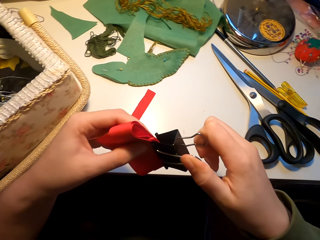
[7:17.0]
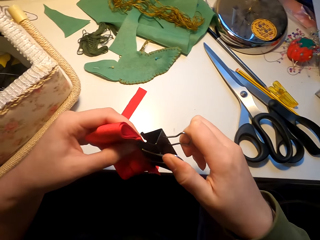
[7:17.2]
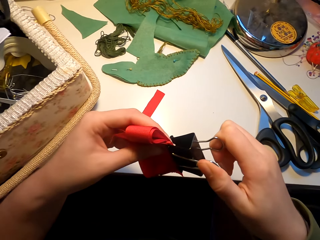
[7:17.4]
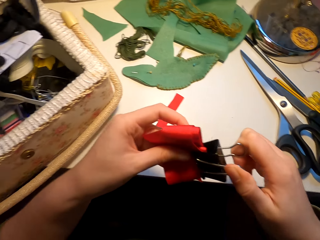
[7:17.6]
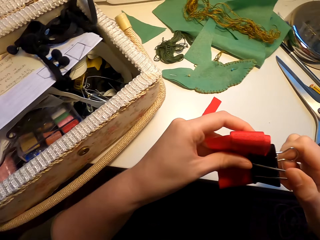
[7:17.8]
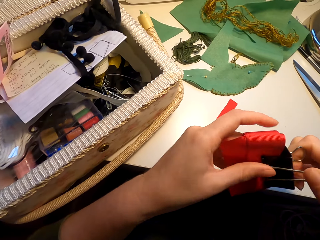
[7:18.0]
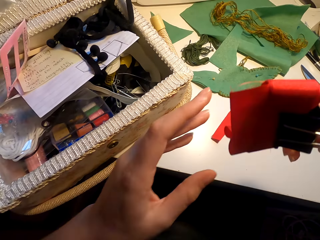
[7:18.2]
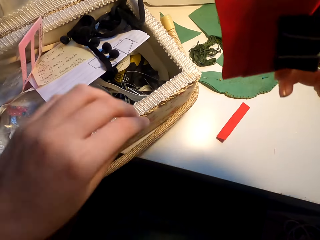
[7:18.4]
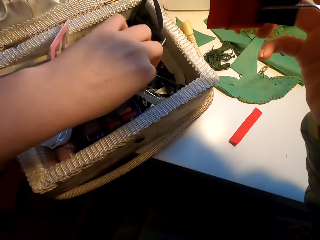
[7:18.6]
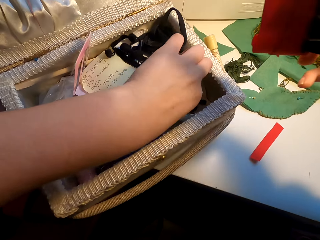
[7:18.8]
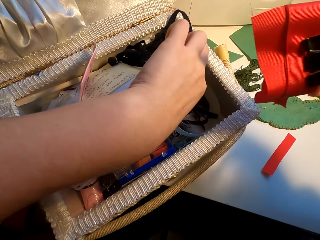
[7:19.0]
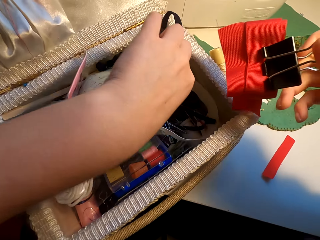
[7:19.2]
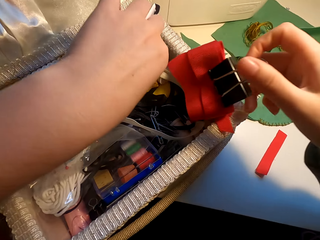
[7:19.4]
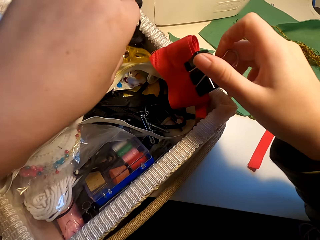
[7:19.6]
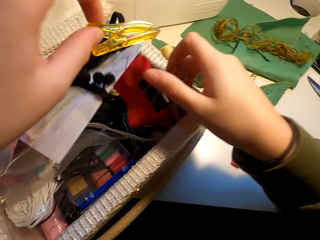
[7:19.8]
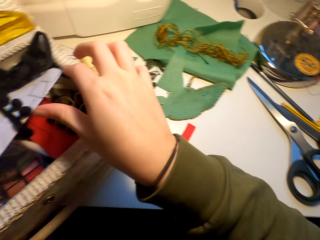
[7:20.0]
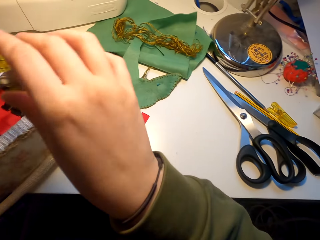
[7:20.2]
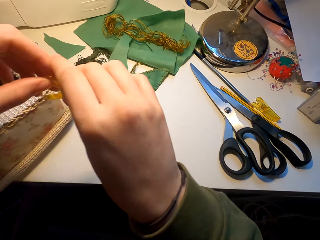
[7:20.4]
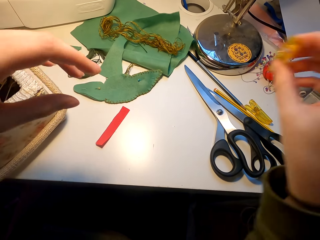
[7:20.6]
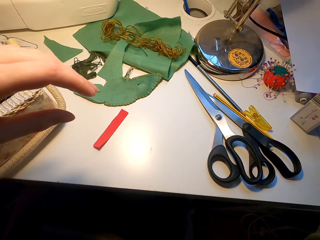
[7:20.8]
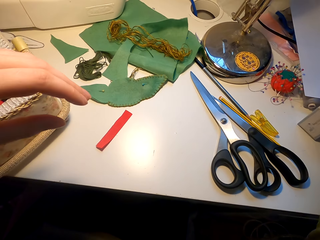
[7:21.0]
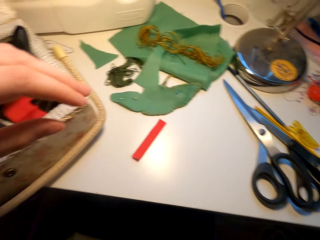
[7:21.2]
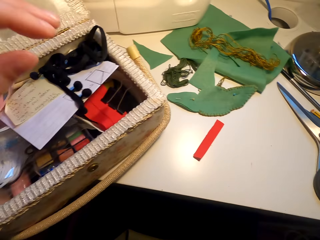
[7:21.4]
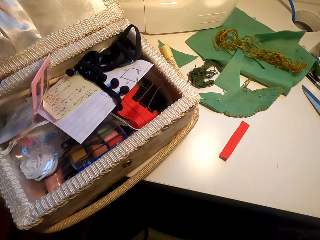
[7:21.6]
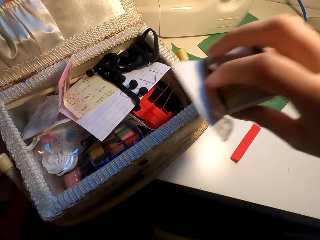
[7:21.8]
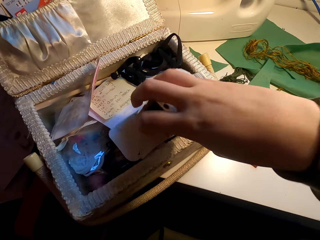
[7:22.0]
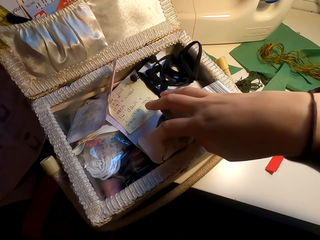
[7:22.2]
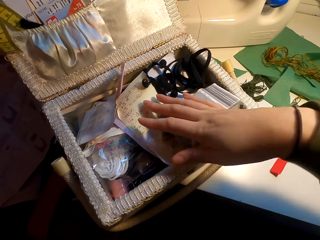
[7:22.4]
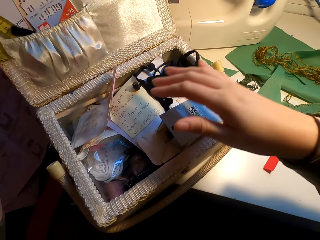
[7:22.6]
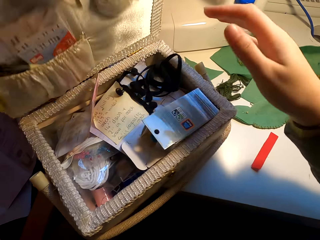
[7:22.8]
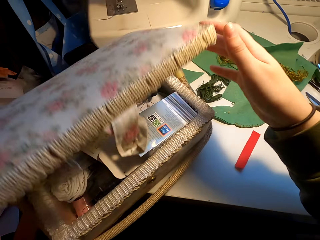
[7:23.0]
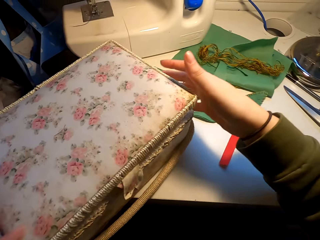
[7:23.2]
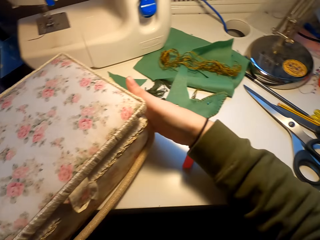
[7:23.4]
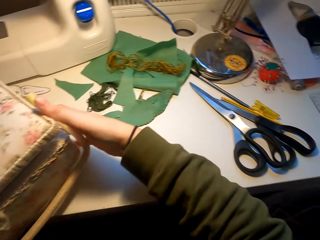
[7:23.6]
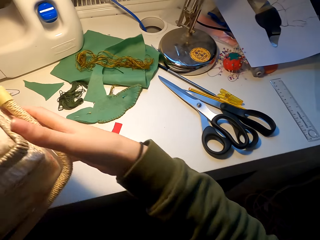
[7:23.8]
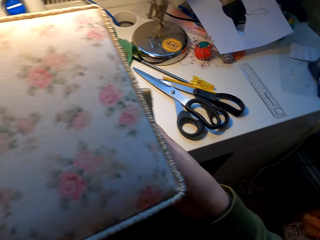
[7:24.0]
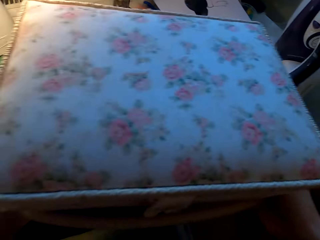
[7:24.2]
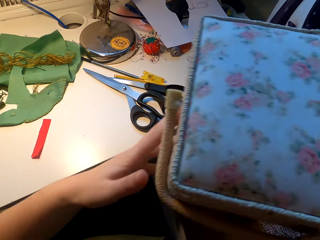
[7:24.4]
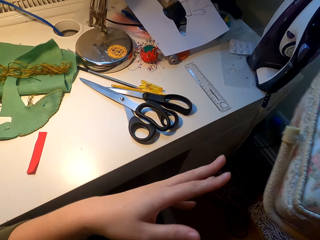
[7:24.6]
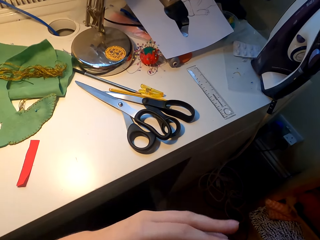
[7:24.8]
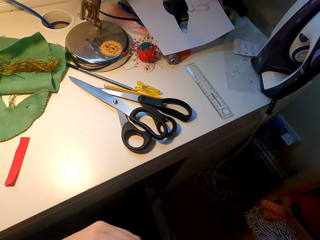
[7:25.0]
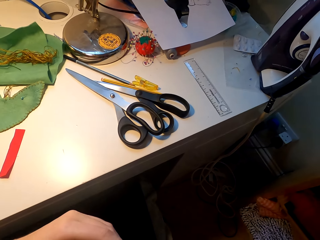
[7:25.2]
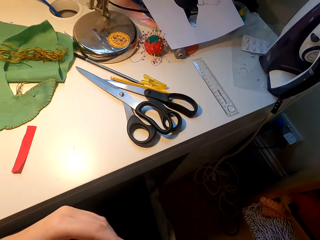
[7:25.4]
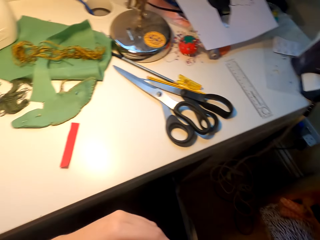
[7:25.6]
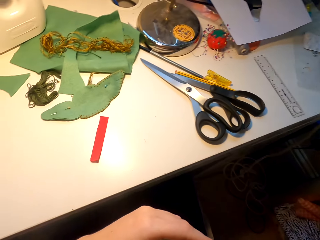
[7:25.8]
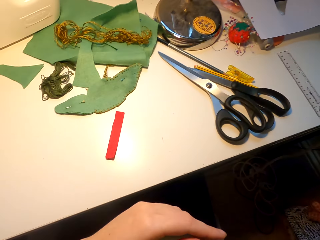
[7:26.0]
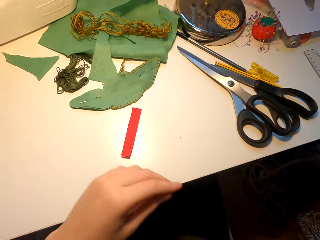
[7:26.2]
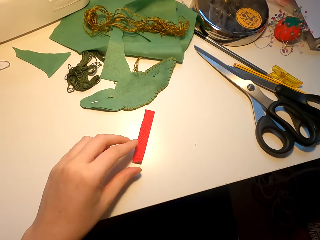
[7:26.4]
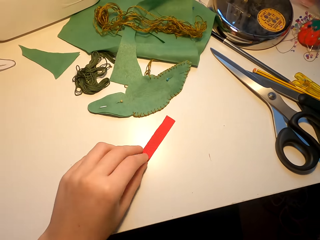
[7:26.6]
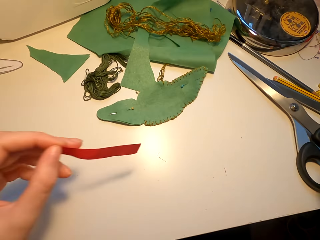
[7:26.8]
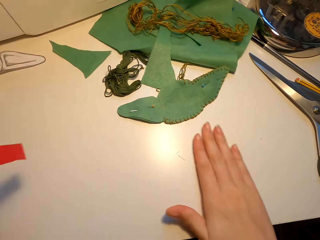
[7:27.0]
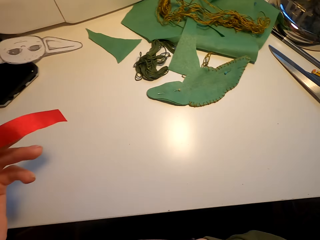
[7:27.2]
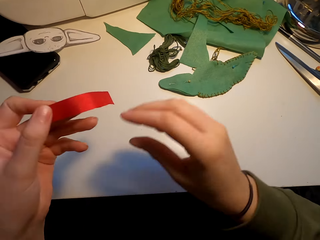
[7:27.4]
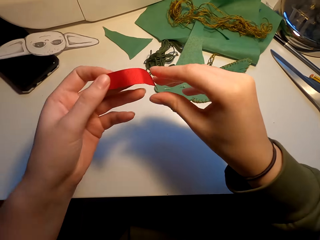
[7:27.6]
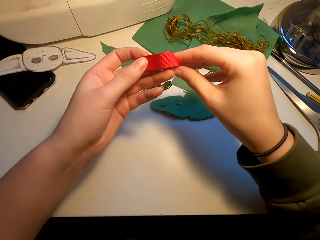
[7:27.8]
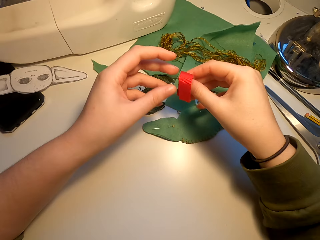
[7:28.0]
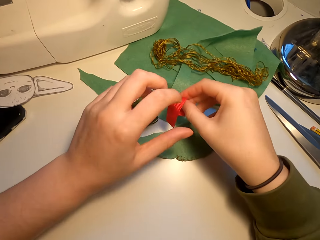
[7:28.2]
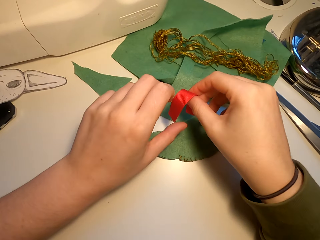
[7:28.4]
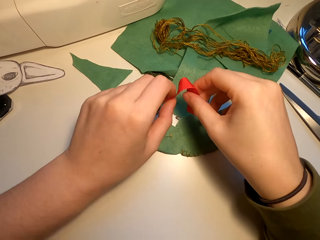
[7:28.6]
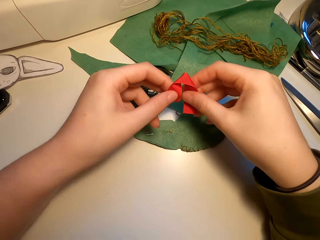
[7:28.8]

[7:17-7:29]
The camera wearer holds the ribbon with a ribbon hold. They place the ribbon on the tool holder. They do something. They place something on the tool holder. They cover the tool holder. They put away the tool box. They do something. They pick the piece of ribbon from the table.

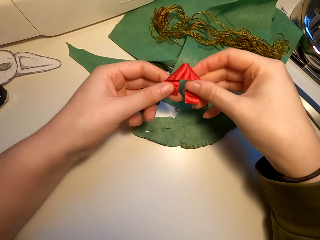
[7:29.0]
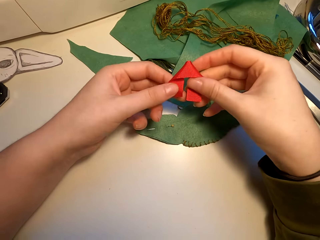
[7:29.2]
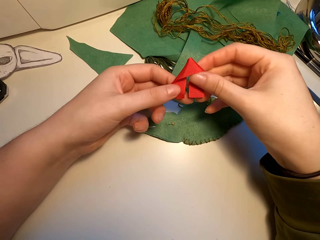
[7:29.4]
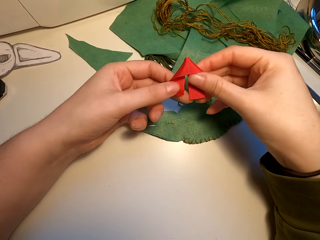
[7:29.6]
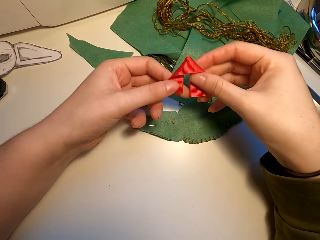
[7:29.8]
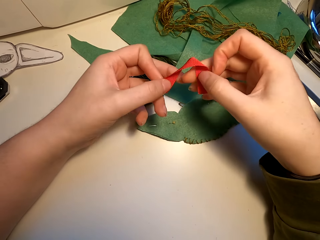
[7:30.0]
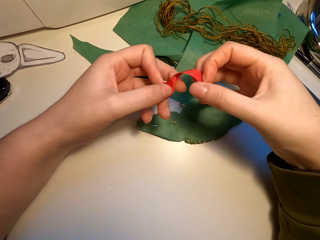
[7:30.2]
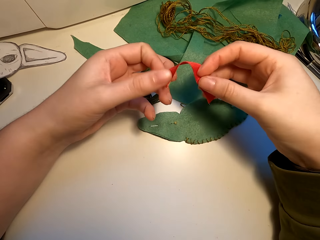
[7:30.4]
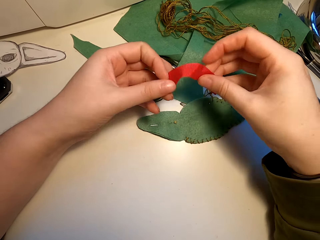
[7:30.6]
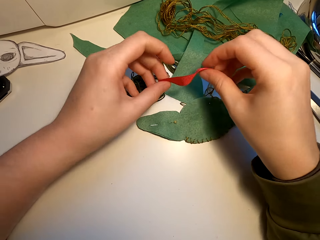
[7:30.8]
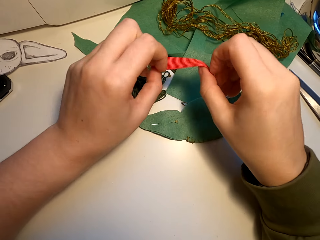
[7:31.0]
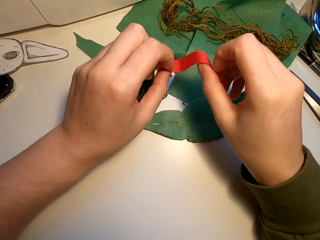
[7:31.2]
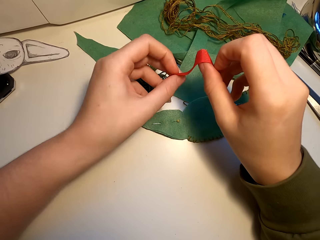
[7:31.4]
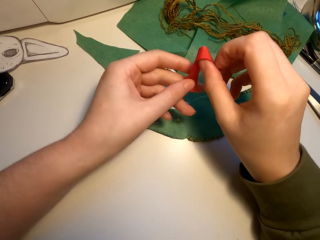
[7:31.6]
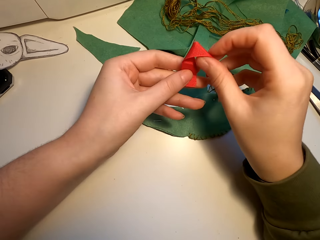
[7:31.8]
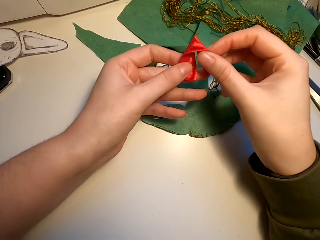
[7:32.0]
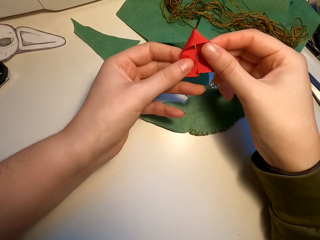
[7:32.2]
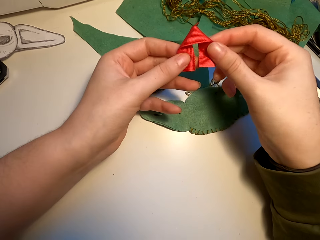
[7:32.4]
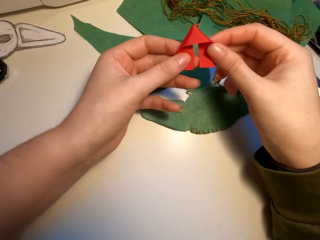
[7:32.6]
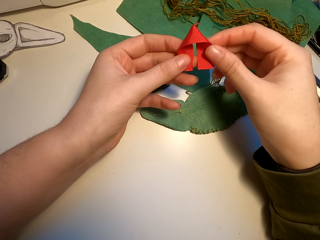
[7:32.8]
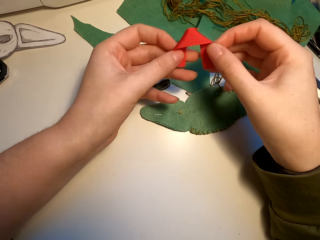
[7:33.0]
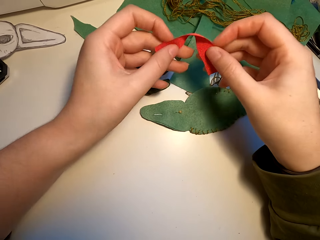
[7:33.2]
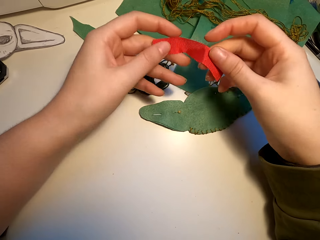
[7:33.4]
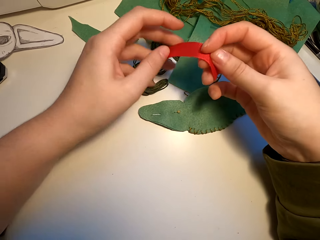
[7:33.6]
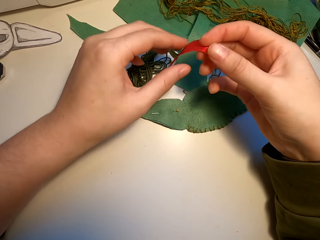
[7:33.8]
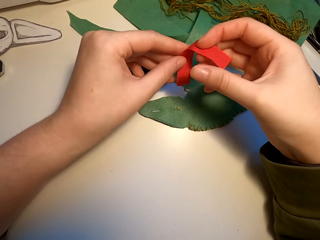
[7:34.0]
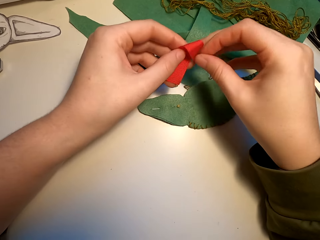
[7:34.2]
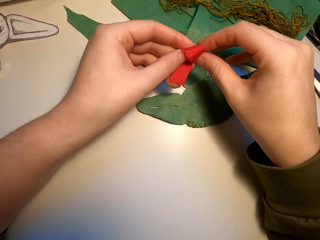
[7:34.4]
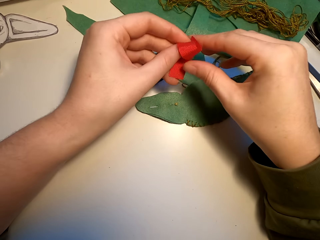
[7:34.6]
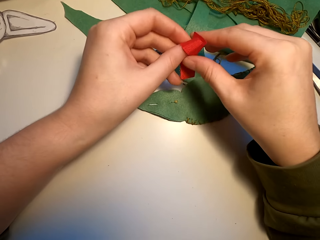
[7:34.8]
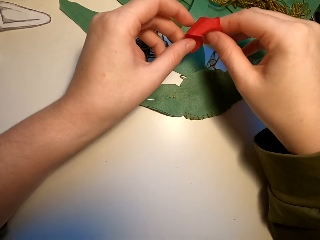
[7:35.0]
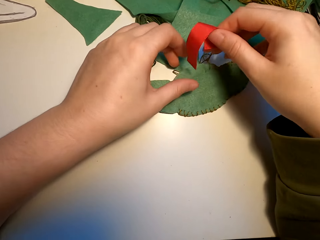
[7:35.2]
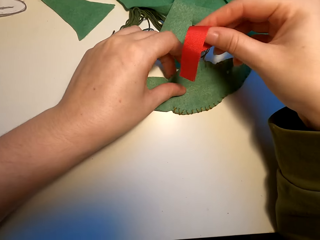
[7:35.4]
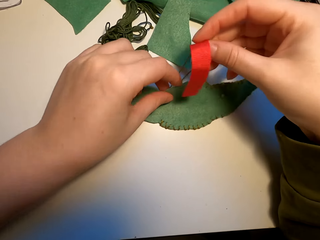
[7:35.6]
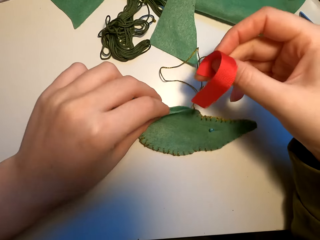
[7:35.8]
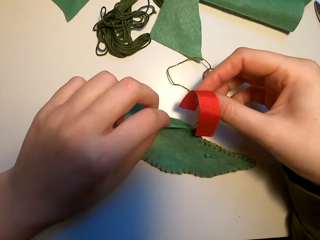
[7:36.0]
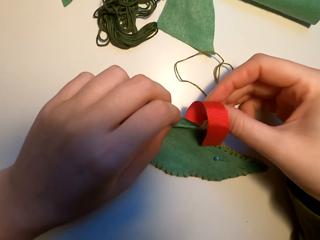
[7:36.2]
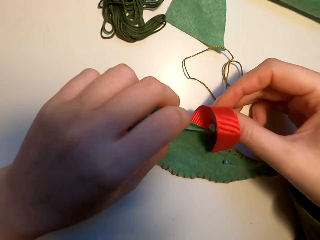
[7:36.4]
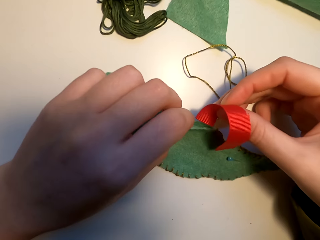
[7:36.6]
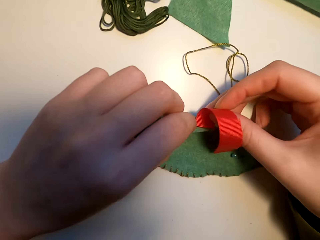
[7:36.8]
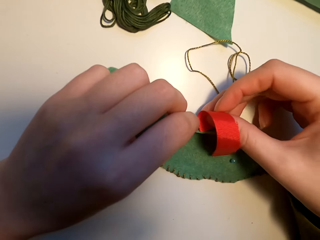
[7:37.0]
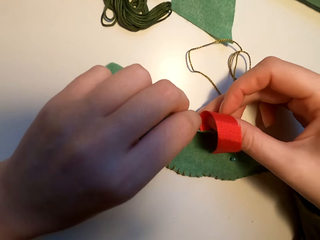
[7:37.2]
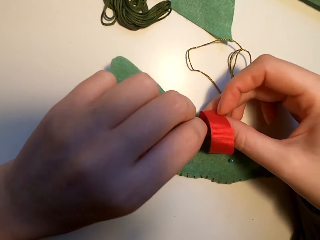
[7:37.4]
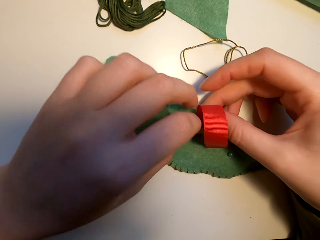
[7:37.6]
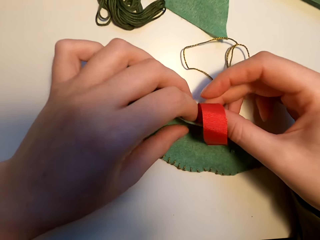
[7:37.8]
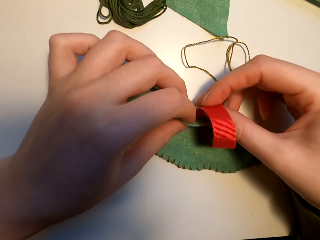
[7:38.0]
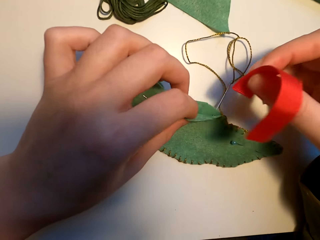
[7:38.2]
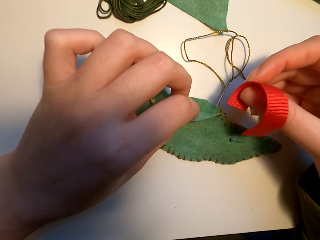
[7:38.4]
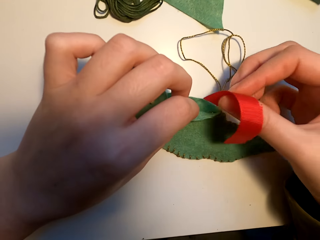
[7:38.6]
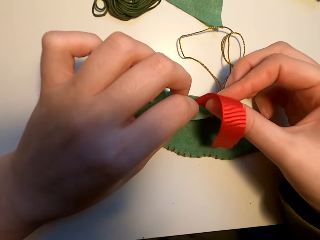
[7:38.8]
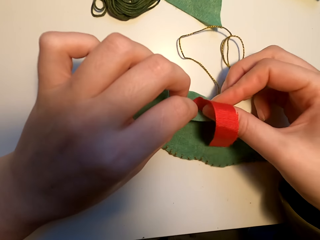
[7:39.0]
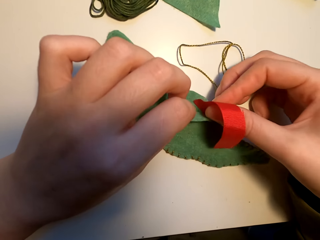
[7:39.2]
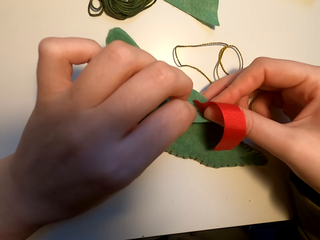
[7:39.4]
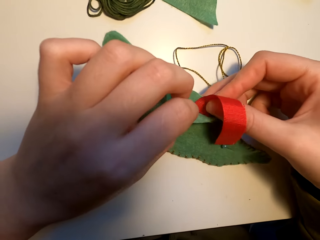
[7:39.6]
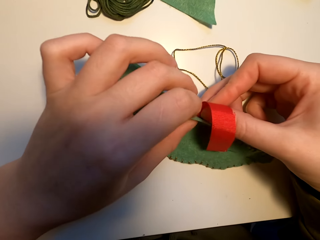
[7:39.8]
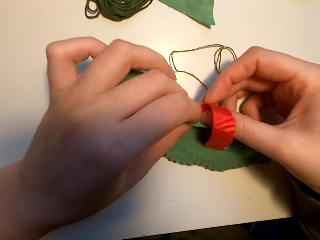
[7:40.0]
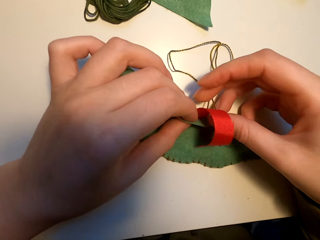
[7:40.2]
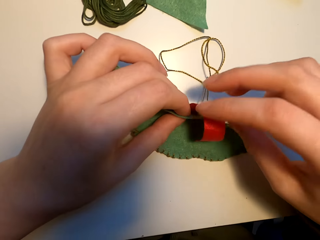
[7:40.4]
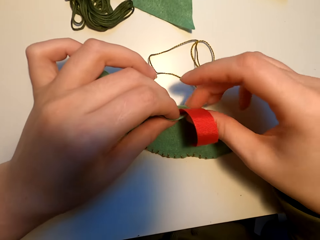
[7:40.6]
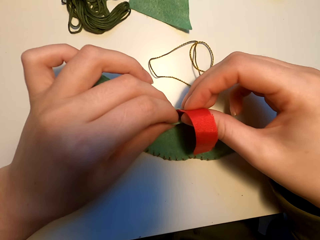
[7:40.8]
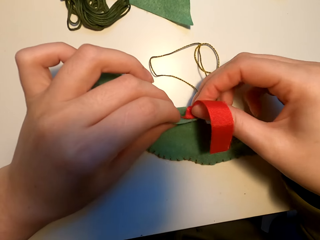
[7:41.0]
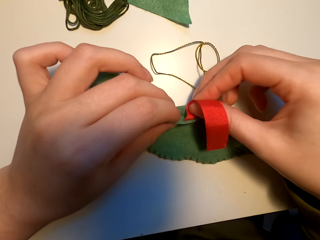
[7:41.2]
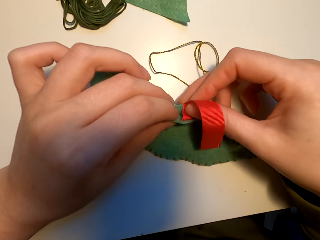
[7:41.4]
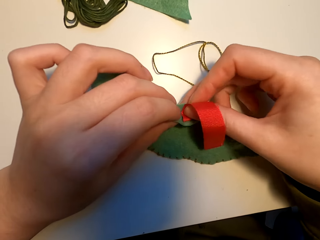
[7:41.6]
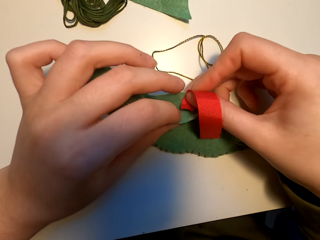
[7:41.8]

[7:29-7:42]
The camera wearer folds the ribbon. They put the ribbon in the fabric cut art.
